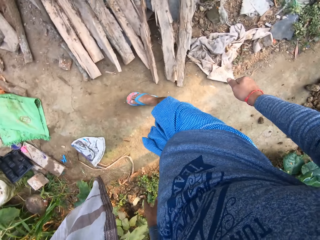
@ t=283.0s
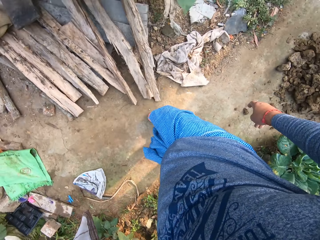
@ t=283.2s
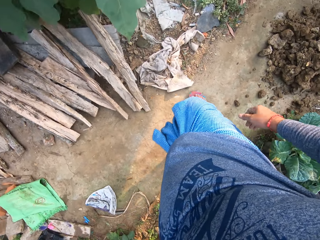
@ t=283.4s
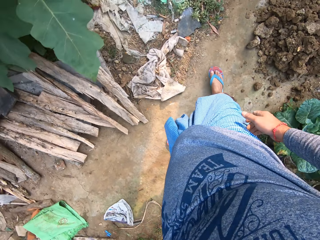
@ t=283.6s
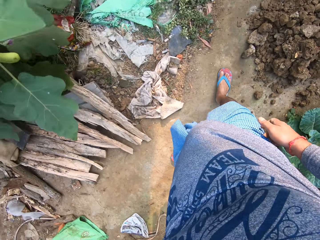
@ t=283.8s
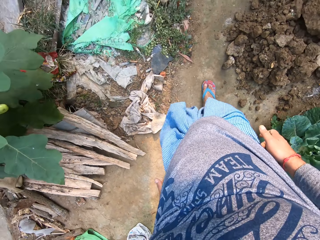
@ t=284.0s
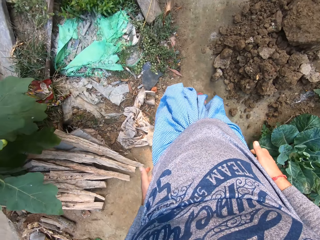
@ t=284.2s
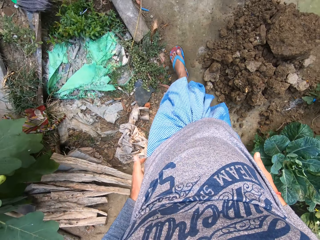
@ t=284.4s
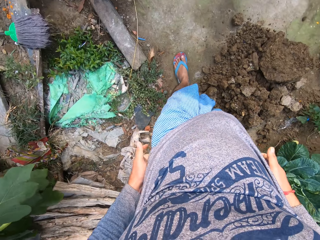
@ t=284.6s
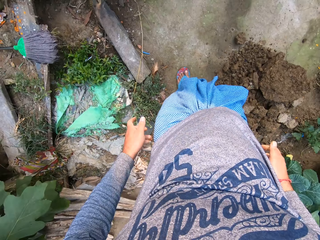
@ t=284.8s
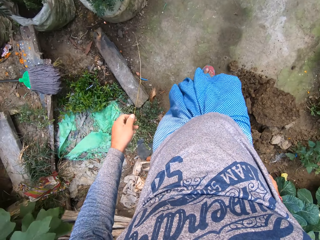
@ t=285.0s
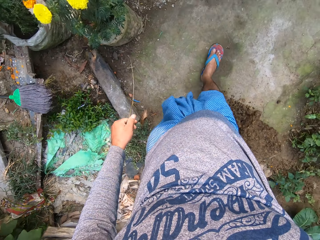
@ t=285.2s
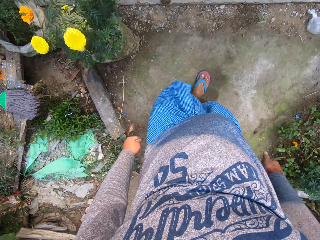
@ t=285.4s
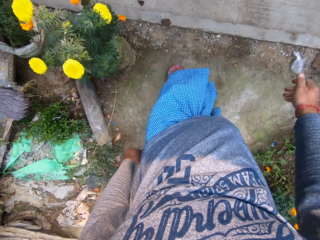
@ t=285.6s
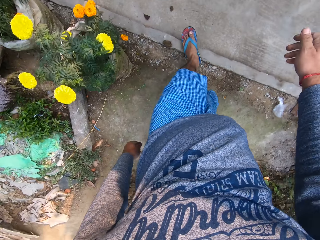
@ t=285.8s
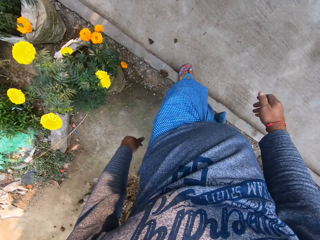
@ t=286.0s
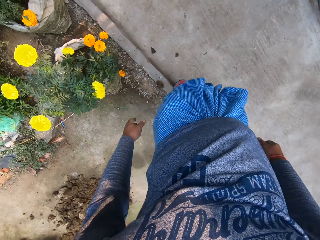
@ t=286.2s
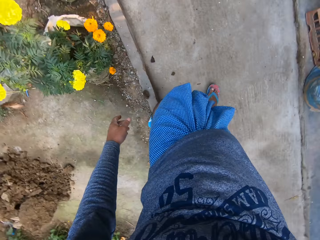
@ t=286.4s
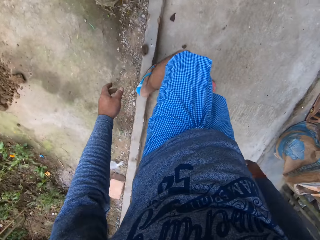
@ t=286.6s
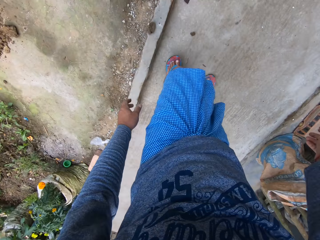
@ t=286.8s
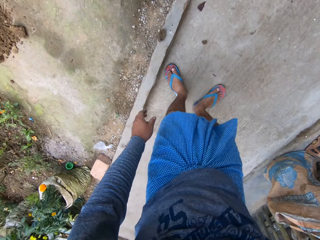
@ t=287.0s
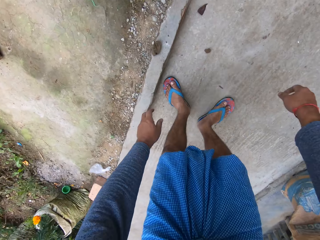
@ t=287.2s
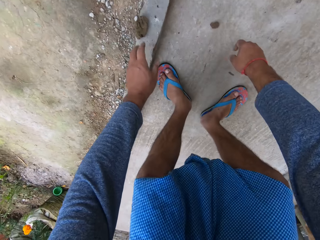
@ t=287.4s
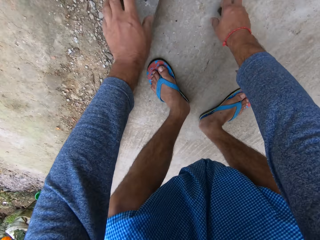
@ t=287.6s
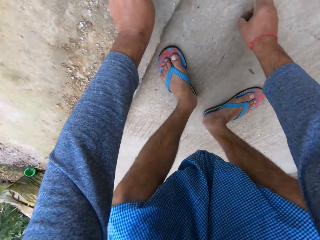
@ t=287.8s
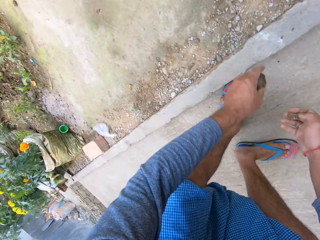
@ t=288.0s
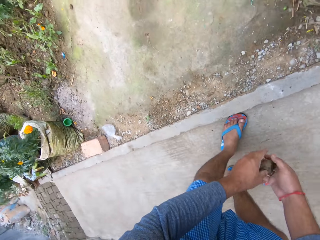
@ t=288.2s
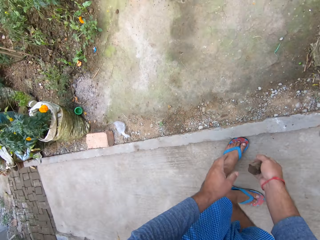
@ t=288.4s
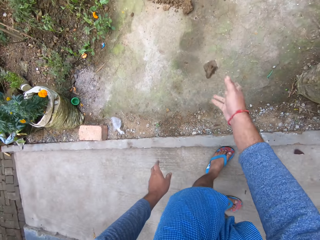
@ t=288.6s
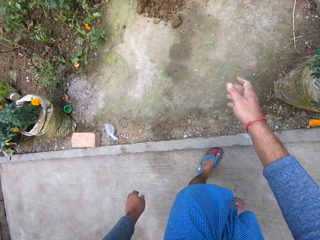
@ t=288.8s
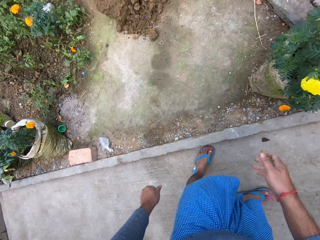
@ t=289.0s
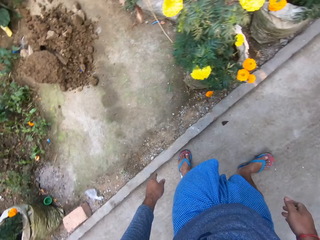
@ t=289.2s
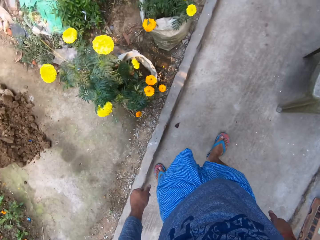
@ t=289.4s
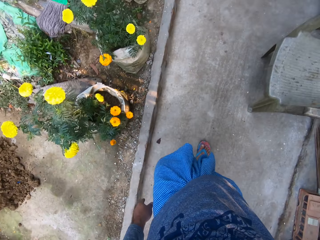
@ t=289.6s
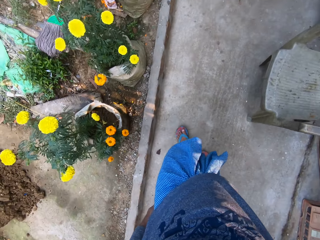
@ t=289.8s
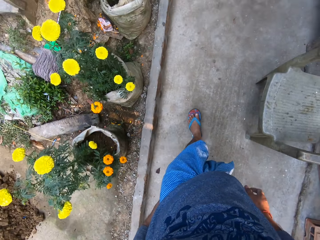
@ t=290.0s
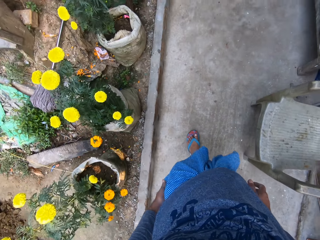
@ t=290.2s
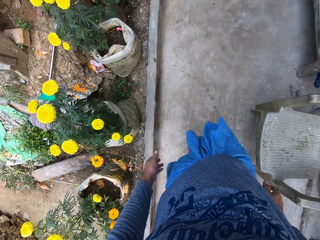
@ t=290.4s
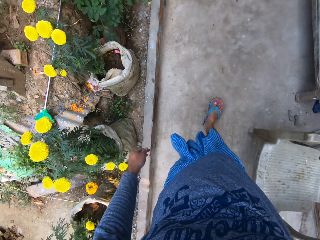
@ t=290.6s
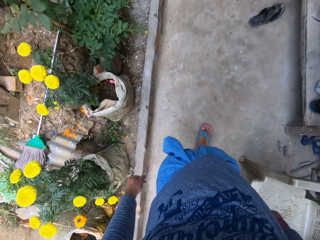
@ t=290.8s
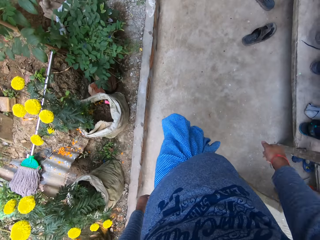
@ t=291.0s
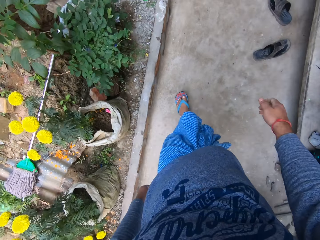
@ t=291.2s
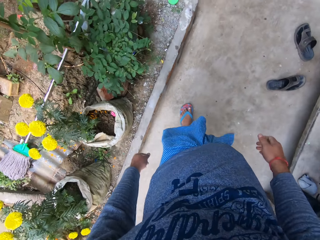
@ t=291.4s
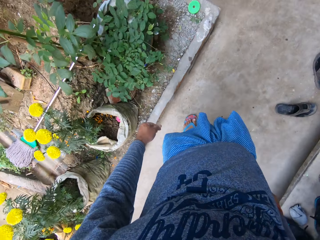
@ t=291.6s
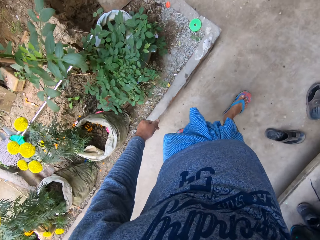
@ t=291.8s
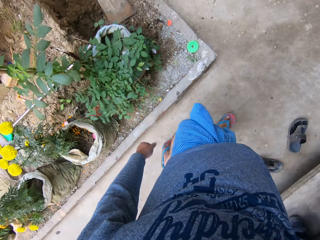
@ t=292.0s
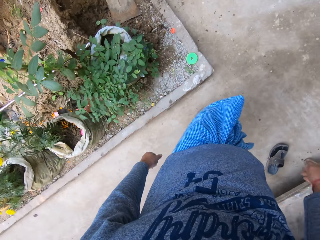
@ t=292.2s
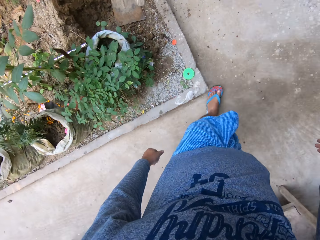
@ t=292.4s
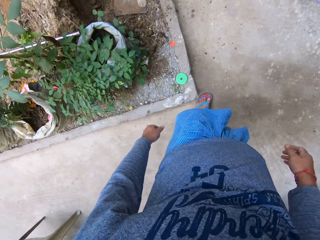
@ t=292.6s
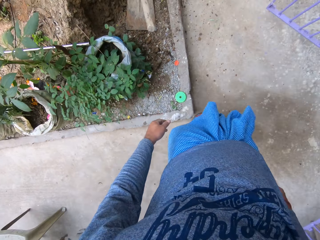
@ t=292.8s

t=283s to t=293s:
The camera wearer throws down the sack. He walks around. He walks away. He bends towards the pavement. He picks up the lumps of soil from the floor with both his hands. He stands up. He places the lump of soil in his right hand. He throws the lumps of soil on the pile of soil with his right hand. He walks towards another pile of soil. He walks to a hoe.

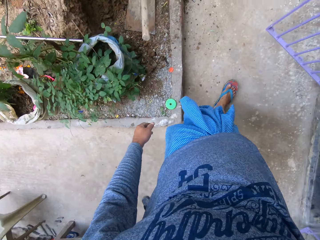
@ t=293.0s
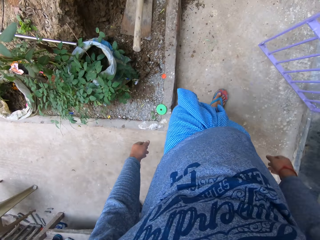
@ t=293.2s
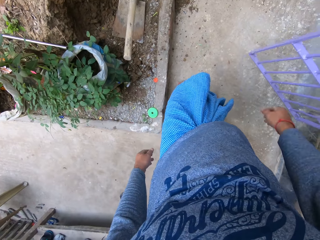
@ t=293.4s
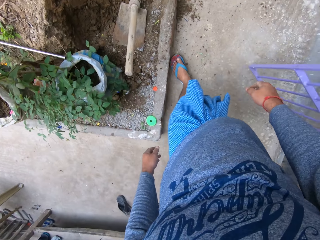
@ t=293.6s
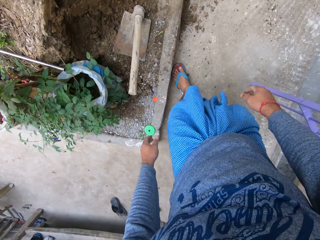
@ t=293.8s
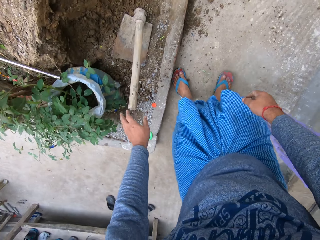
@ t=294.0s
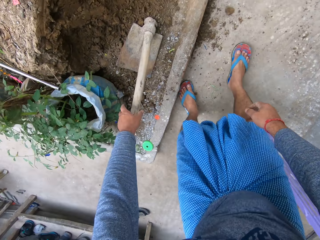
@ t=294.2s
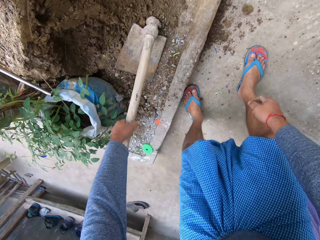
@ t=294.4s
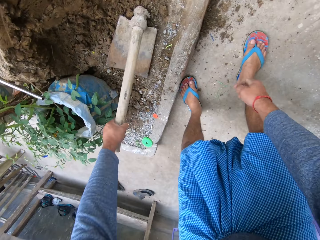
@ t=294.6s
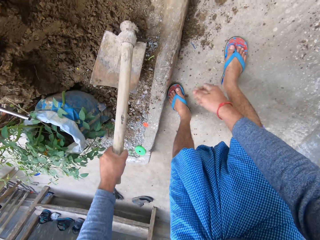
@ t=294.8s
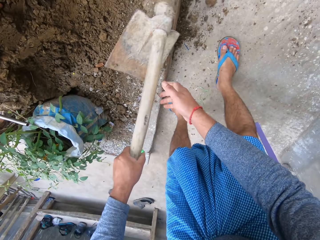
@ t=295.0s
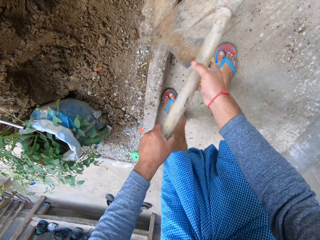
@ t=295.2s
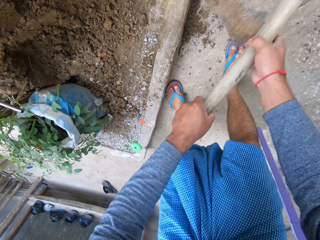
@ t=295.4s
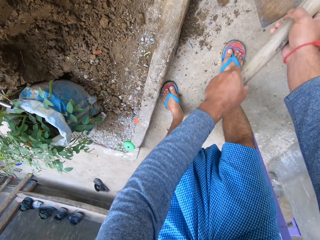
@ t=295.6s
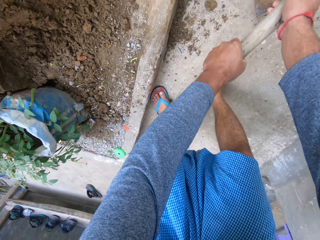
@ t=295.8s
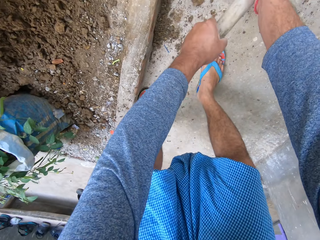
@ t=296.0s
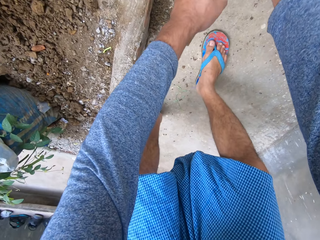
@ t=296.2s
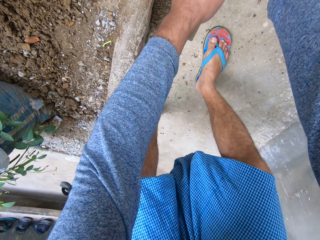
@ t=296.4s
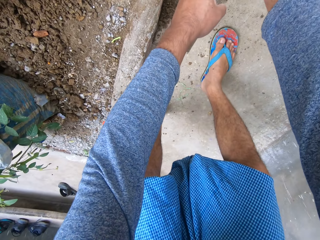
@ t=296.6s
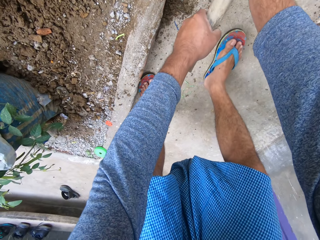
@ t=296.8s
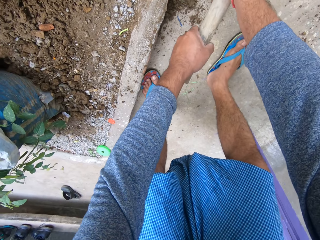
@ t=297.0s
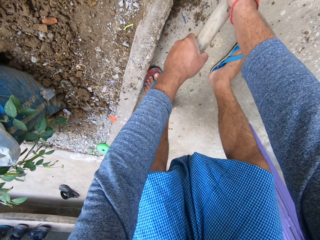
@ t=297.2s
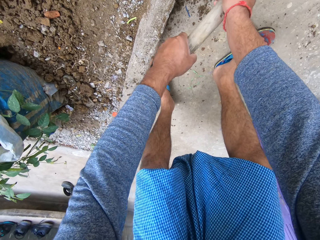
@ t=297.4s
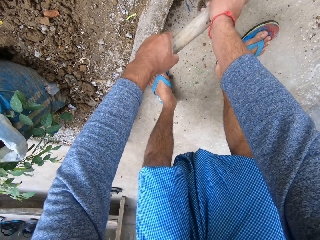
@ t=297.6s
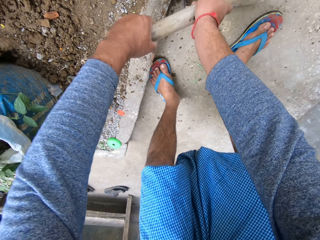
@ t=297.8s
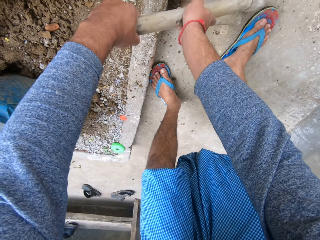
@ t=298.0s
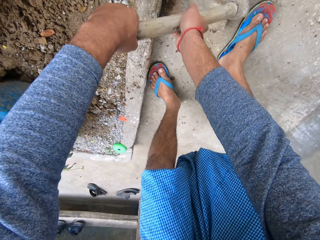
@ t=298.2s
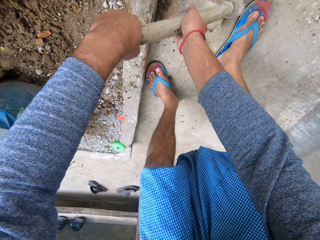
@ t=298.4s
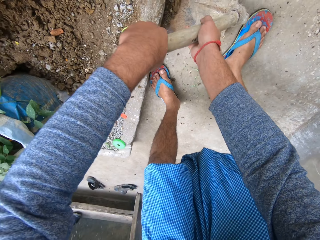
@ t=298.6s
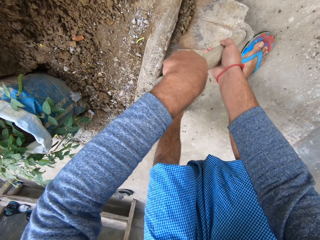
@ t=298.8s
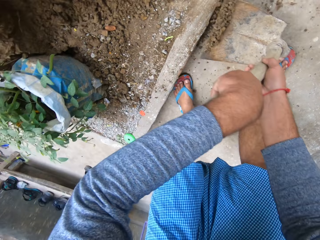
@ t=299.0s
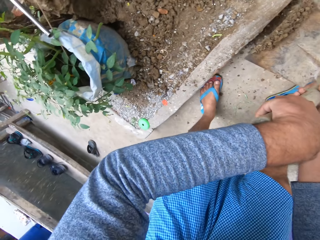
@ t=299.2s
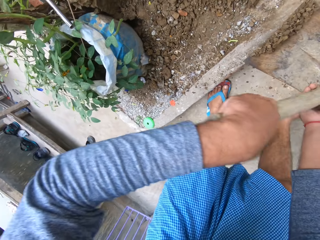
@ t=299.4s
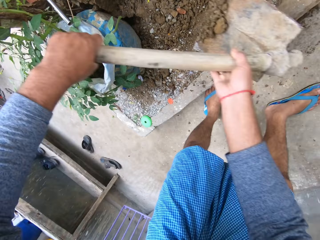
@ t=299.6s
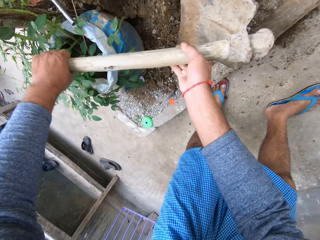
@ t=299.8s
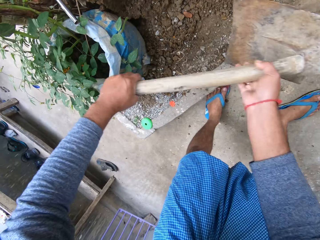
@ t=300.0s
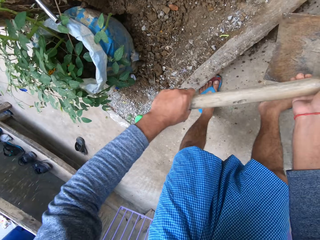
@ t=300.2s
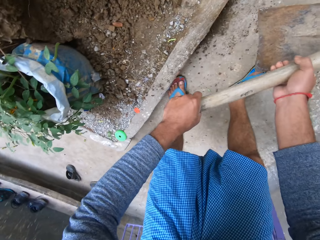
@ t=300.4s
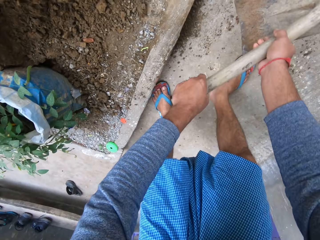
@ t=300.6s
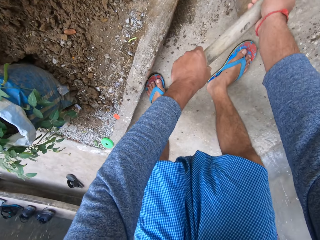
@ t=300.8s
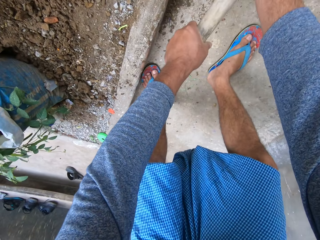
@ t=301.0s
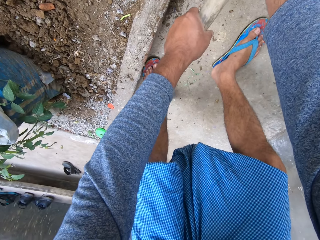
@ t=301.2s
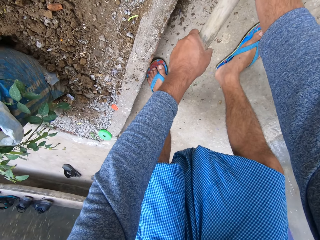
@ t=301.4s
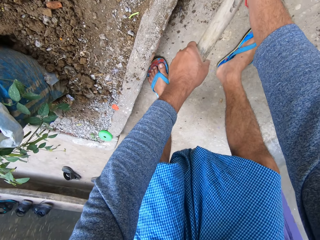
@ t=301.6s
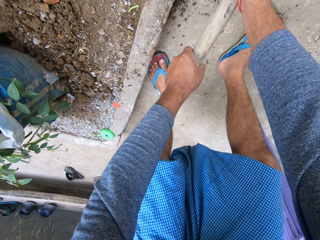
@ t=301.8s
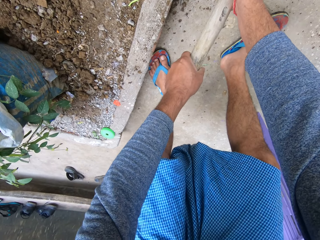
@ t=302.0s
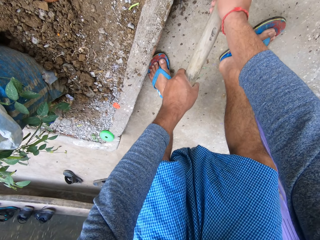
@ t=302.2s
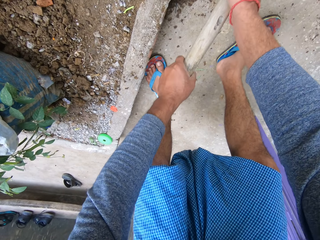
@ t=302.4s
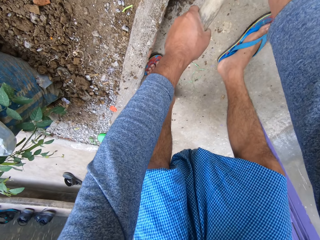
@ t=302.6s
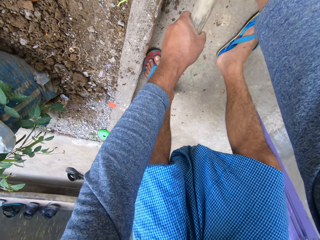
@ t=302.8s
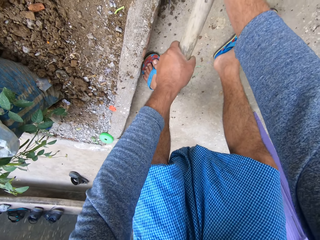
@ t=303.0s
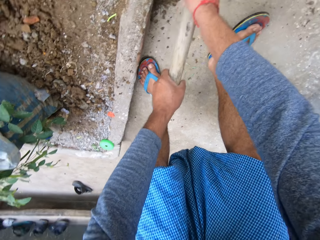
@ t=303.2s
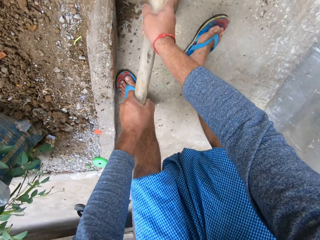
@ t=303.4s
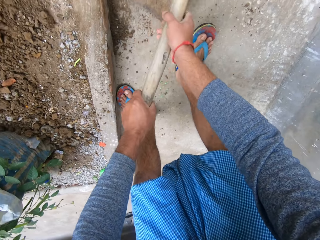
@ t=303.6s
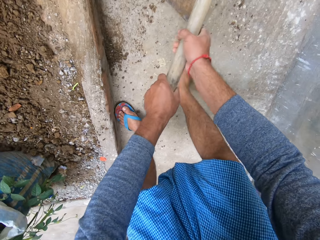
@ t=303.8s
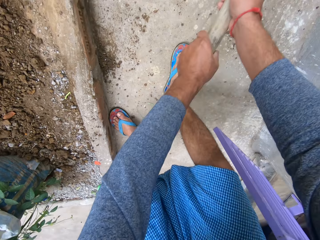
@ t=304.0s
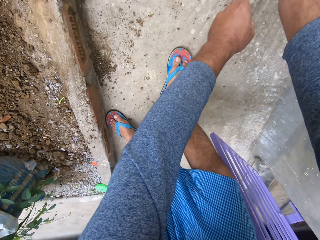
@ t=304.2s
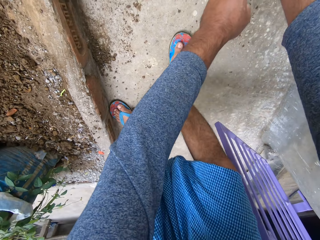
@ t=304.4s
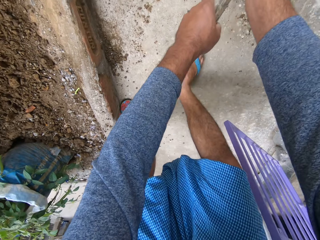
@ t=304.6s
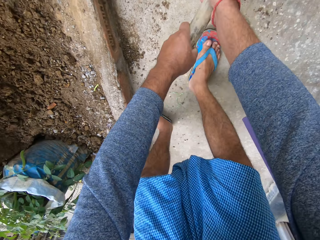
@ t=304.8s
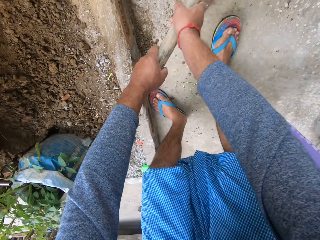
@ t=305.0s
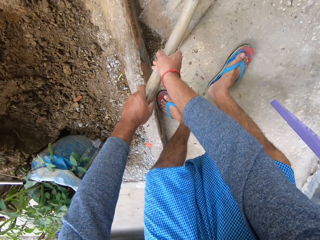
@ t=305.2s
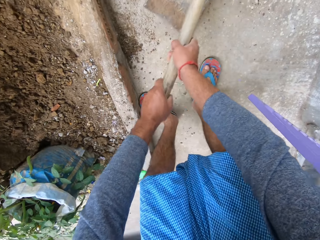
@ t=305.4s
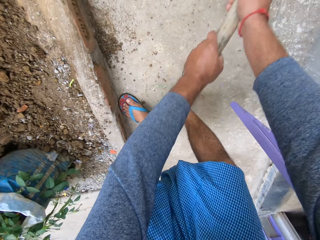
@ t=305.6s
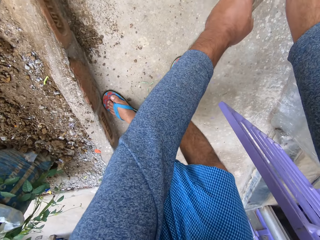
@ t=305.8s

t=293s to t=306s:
The camera wearer bends towards the ground. He picks up the garden hoe. He holds the garden hoe with both his hands. He scoops soil aggregate from the floor with the hoe in both hands. He pours the soil aggregate on the soil aggregate heap with the hoe in both hands. He scoops soil aggregate from the floor with the hoe in both hands.
